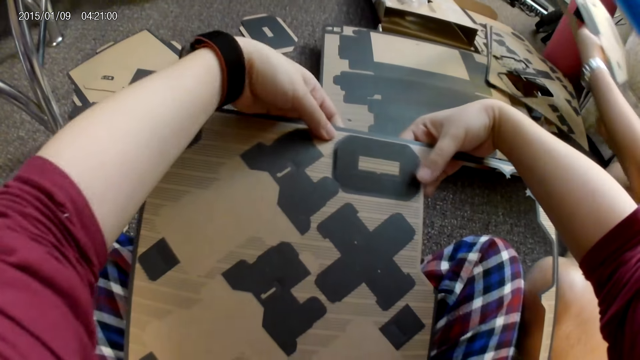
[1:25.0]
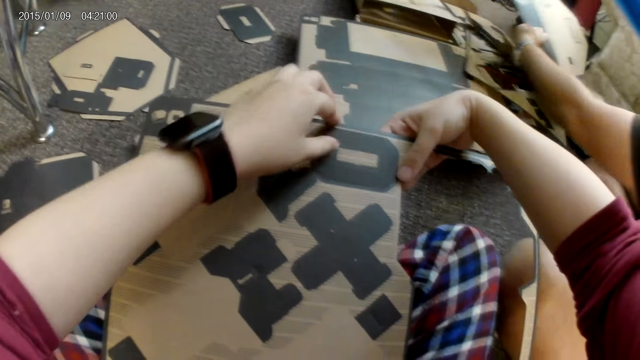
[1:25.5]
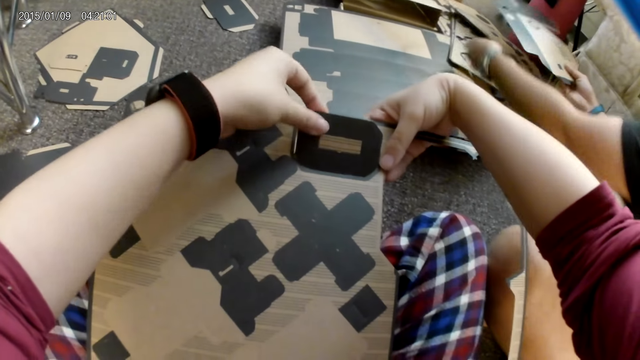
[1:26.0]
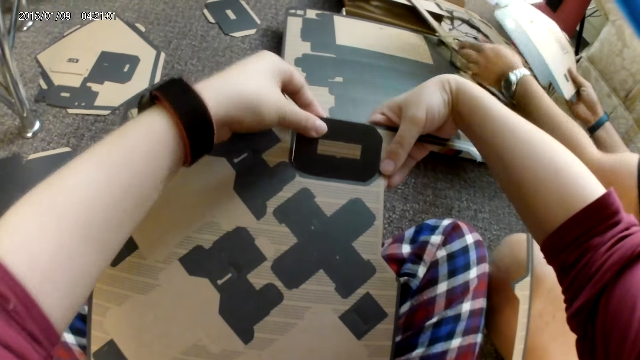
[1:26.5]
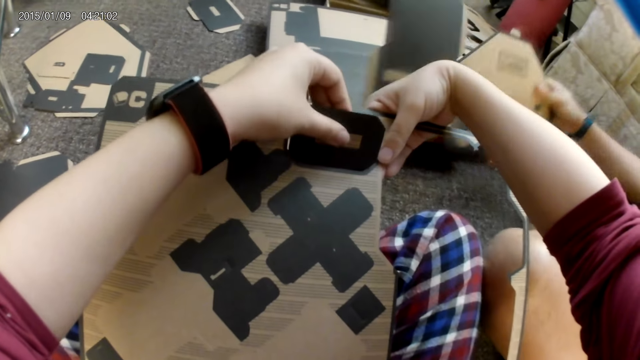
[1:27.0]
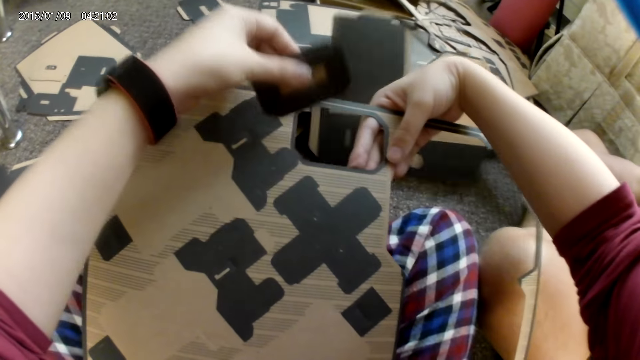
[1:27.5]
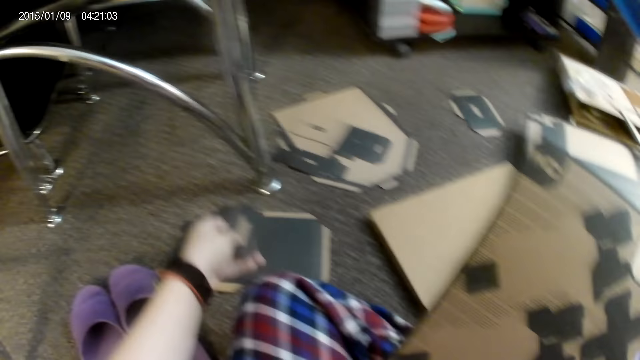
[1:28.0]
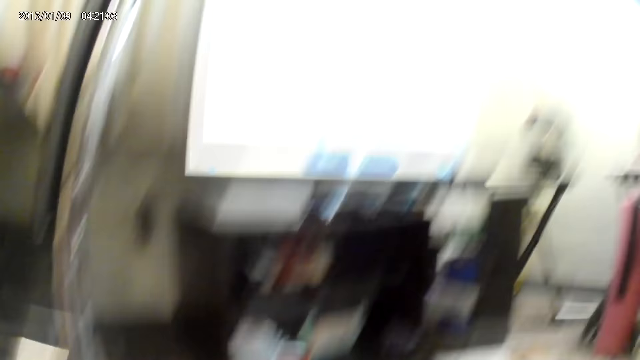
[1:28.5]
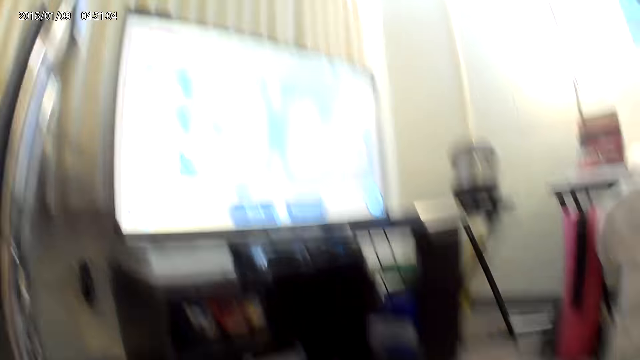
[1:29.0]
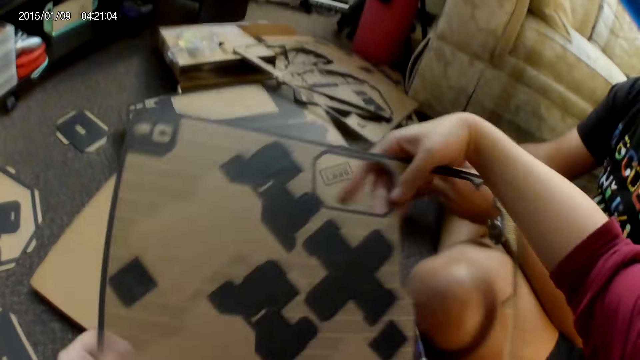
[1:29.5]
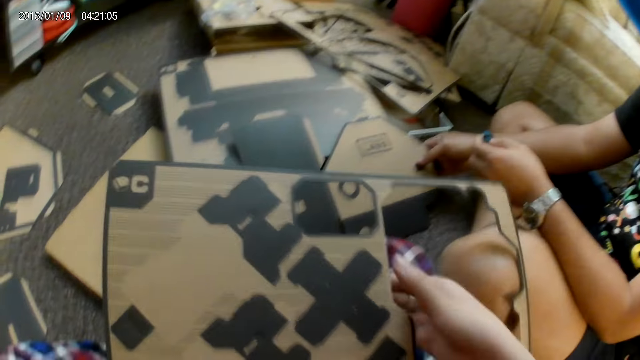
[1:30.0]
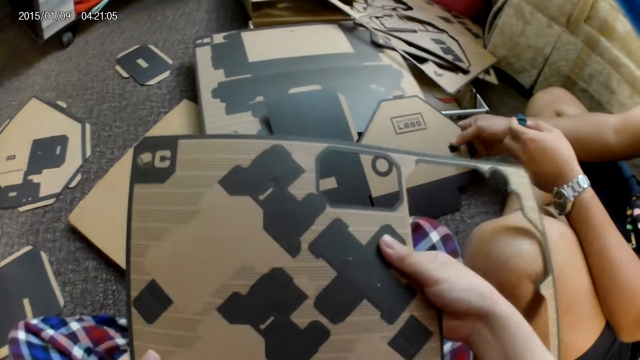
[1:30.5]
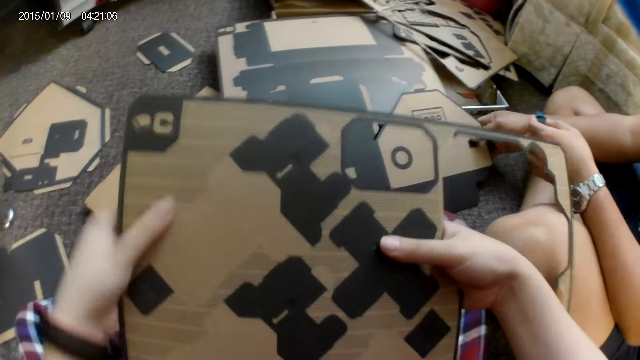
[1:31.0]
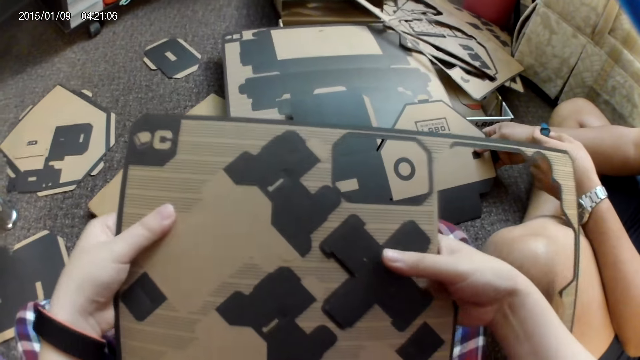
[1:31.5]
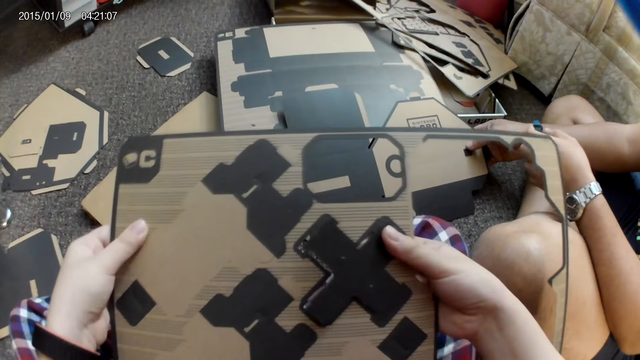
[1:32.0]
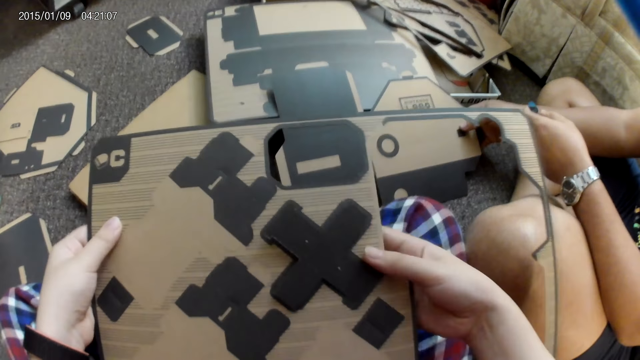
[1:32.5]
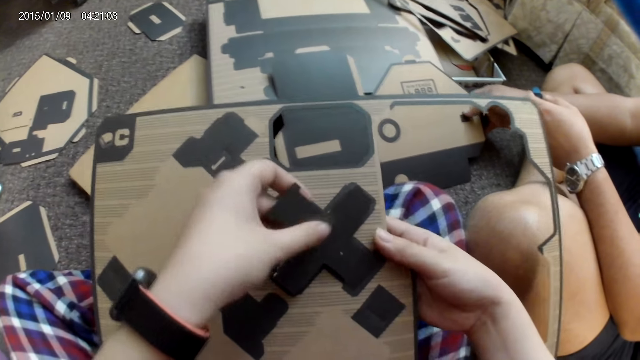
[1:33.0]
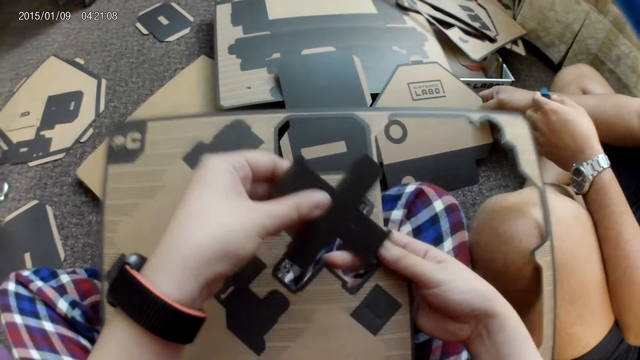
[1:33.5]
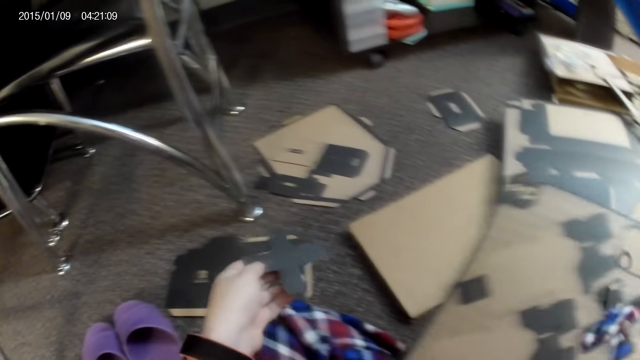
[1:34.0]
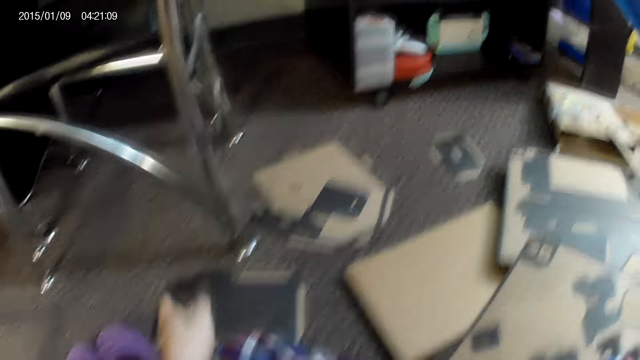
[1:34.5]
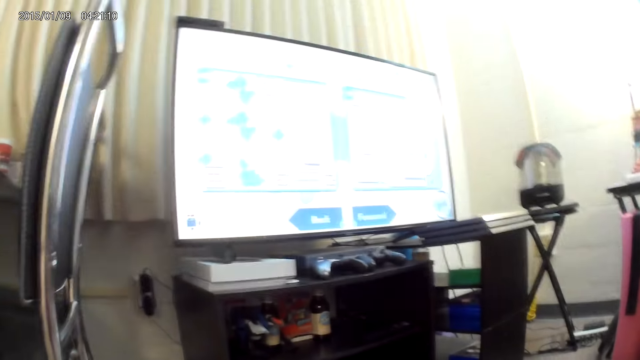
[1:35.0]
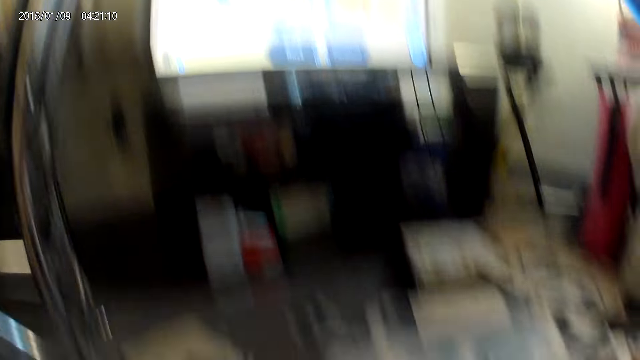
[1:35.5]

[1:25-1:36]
The man places a cardboard piece or cardbox on the floor with his left hand. He holds the cardboard piece with both hands, picks up the cardbox on the floor, and places the cardboard piece on the floor with his right hand. The camera wearer places the cardboard piece on the floor with her left hand. The man touches his right wrist with his left hand and holds the cardboard piece with his right hand. The camera wearer holds the cardboard piece with her right hand. She tears the cardbox into shape. She holds the cardboard piece with both hands. She presses a part of the cardboard piece with her right hand. She places the cardboard piece on the floor with her left hand.

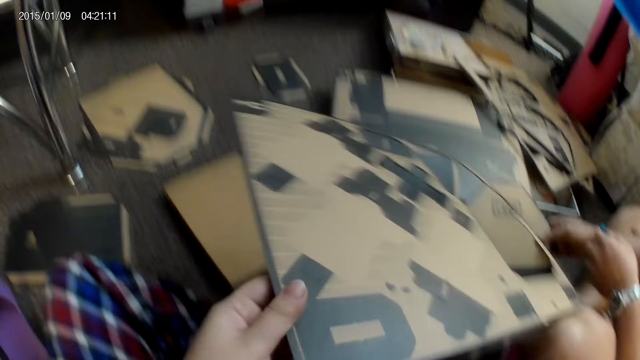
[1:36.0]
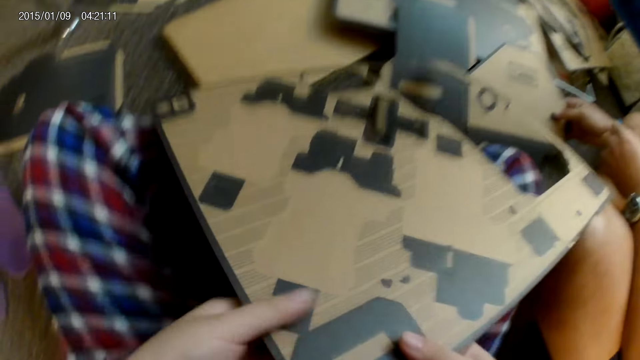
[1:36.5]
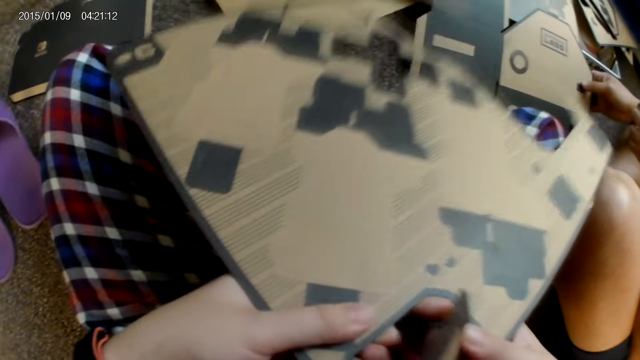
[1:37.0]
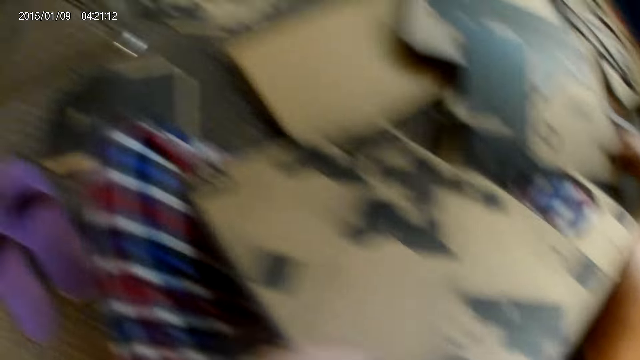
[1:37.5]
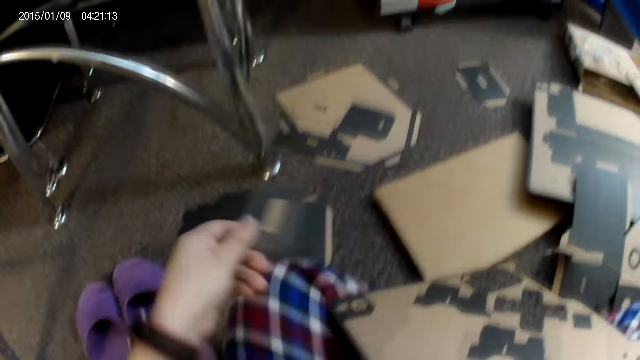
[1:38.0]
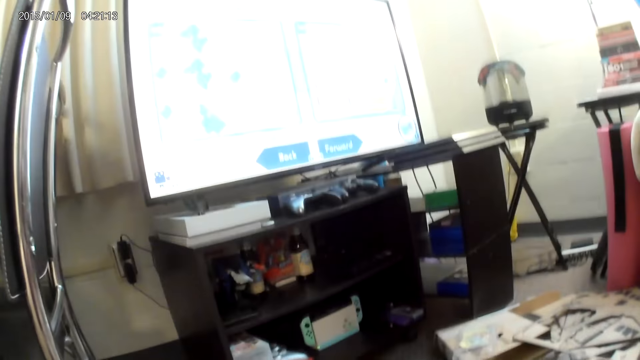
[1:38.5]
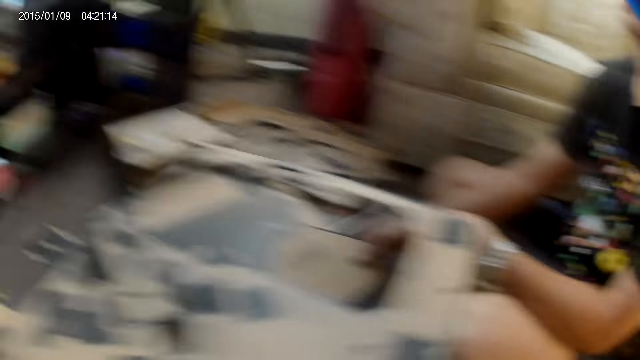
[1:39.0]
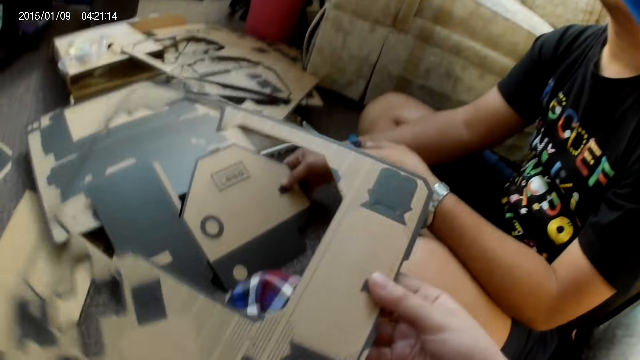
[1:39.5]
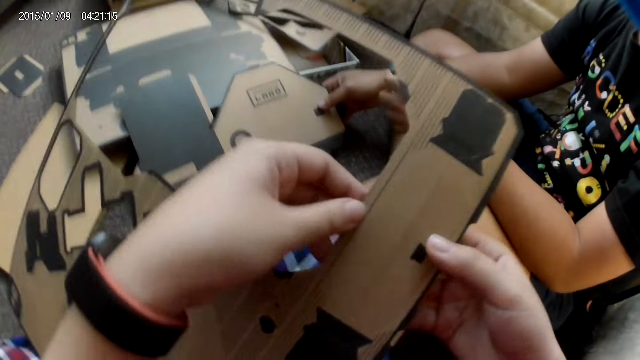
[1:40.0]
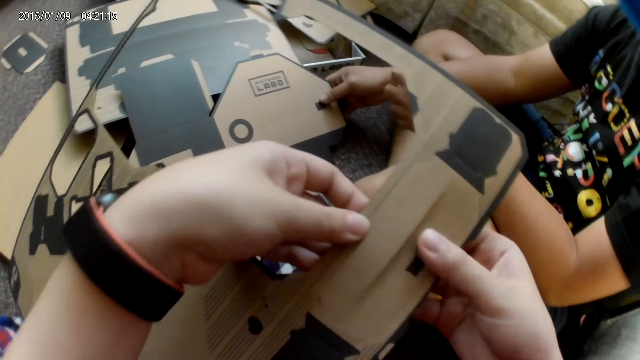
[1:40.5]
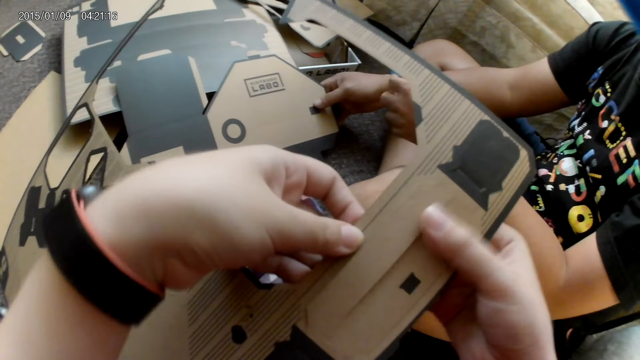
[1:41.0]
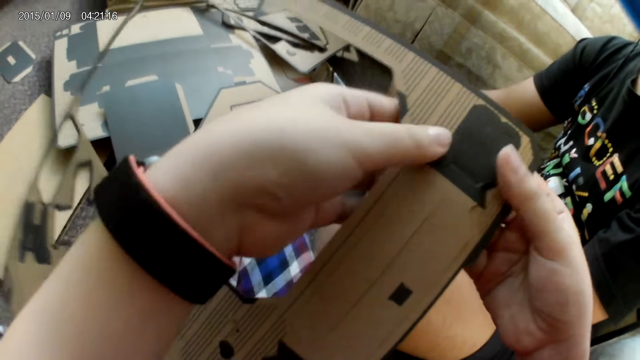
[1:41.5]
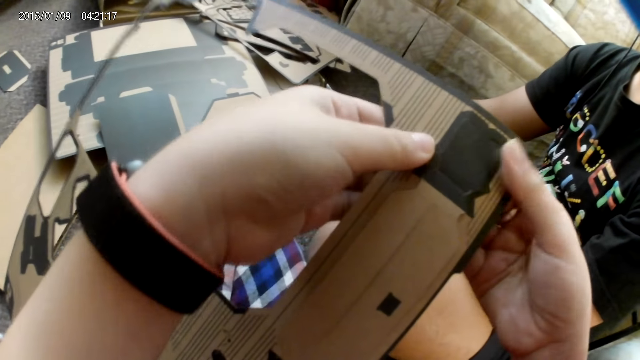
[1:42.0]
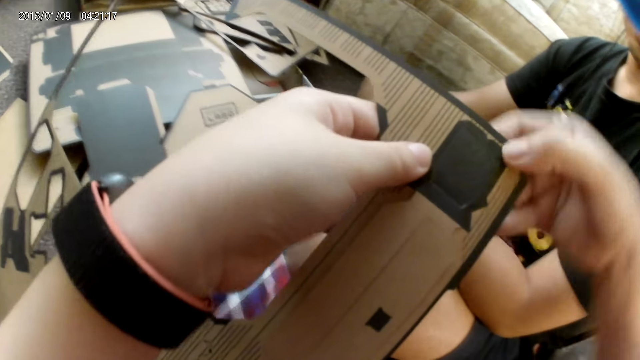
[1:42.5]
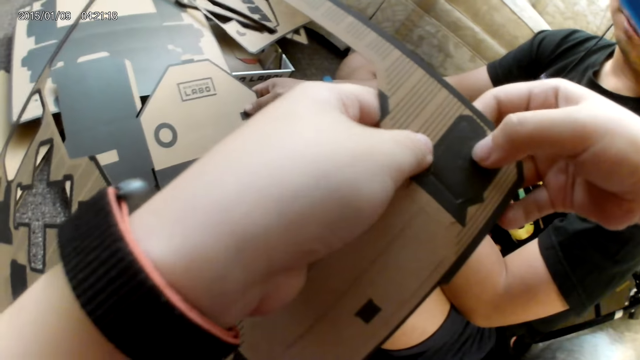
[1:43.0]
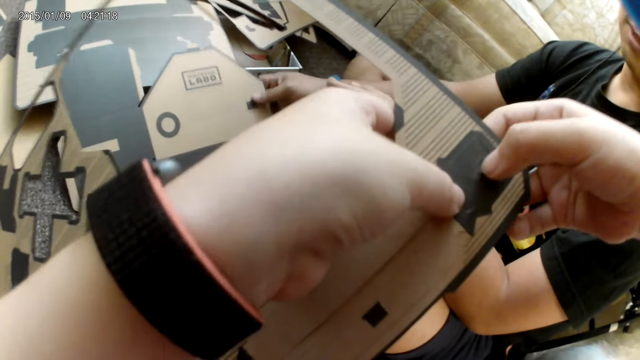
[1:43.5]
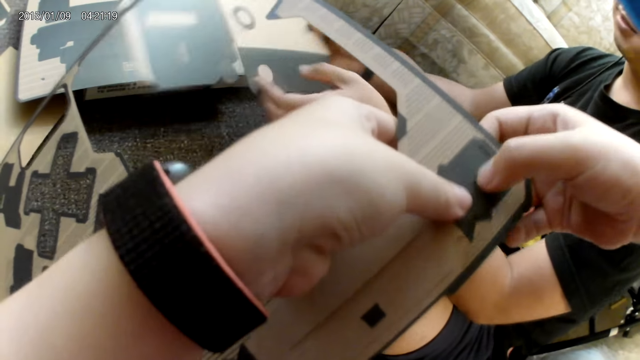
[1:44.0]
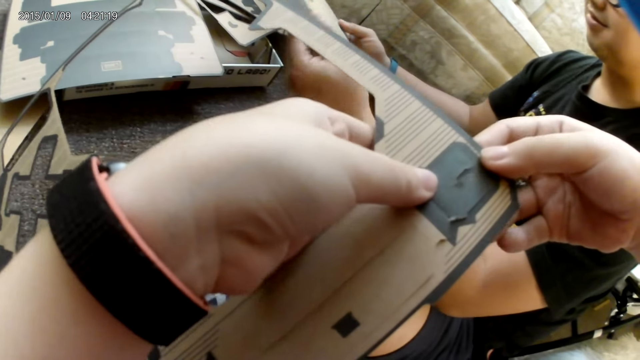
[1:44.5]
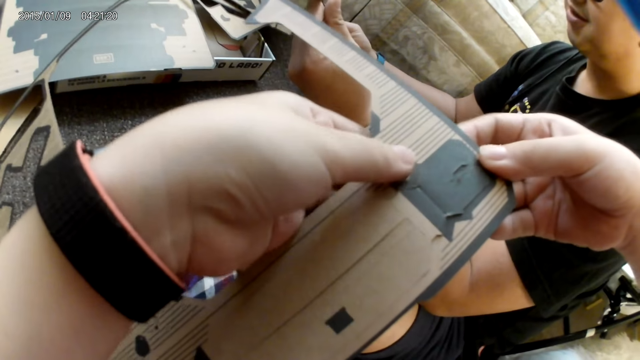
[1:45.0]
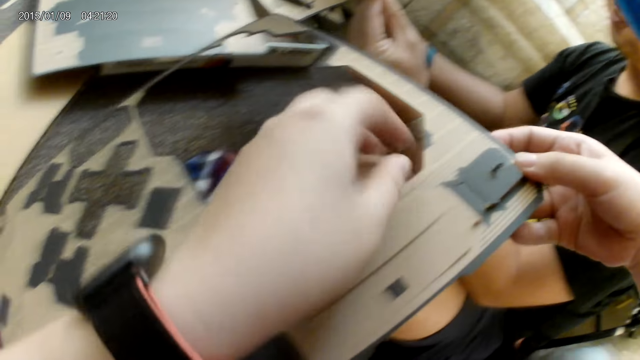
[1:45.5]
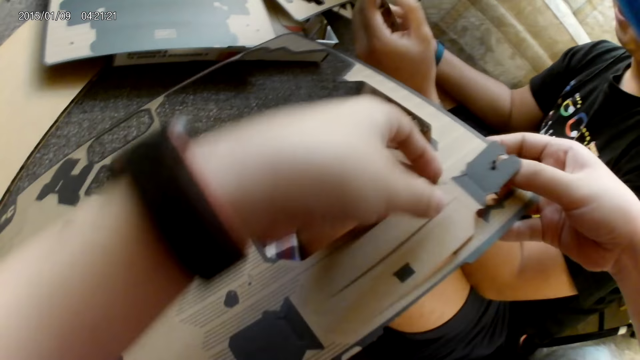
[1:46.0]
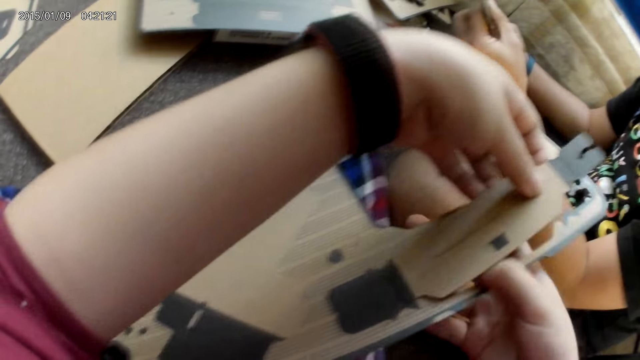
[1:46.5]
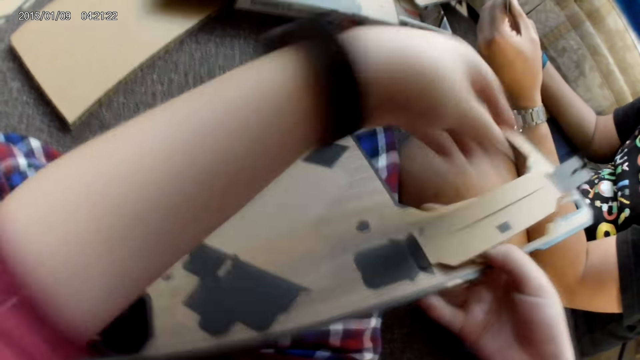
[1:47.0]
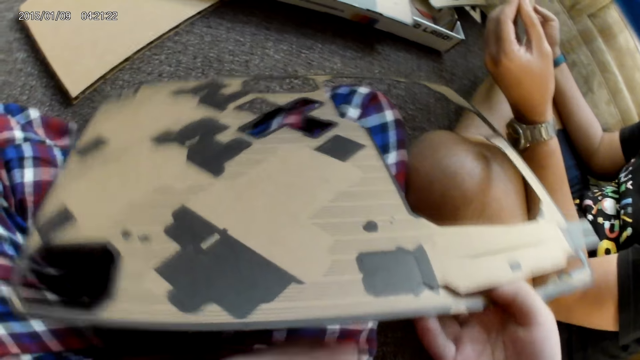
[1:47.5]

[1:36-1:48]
The camera wearer turns a cardbox in the hands. She presses a part of the cardboard piece with both hands. She tears the cardbox into shape. She places the cardboard piece on the floor with her left hand. She presses a part of the cardboard piece with both hands. She tears the cardbox into shape. She presses a part of the cardboard piece with both hands again. A man holds the cardboard piece with both hands and presses a part of the cardboard piece with both hands. The camera wearer holds the cardboard piece with her right hand.
